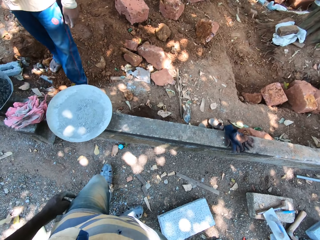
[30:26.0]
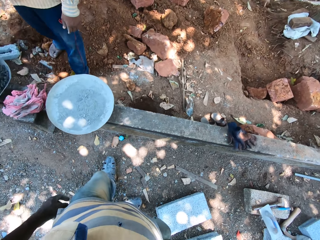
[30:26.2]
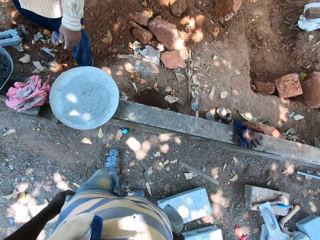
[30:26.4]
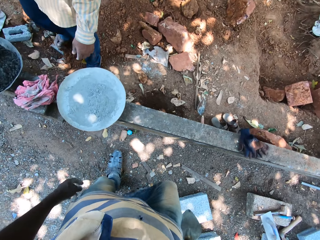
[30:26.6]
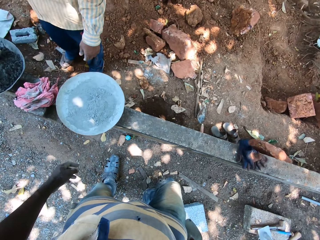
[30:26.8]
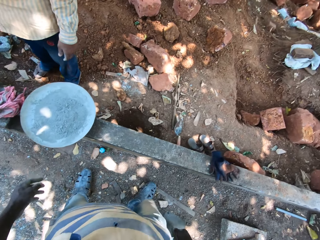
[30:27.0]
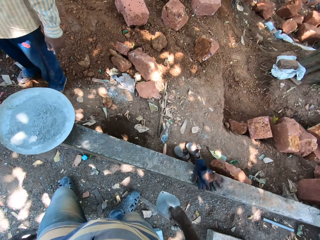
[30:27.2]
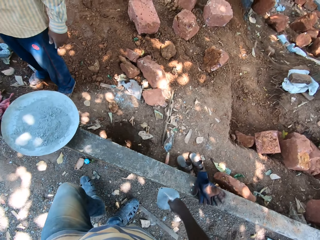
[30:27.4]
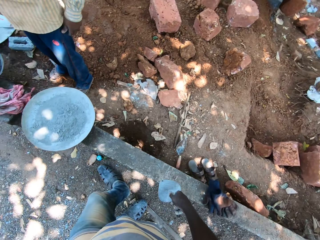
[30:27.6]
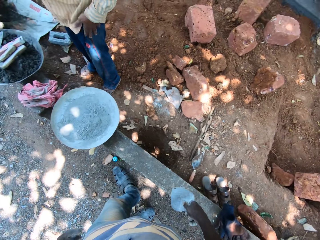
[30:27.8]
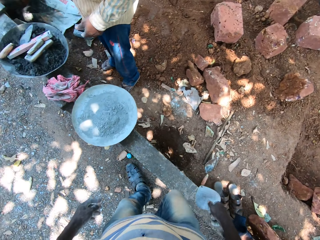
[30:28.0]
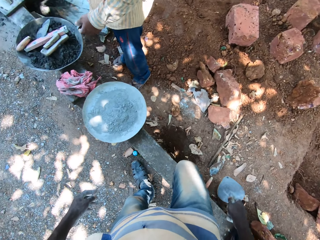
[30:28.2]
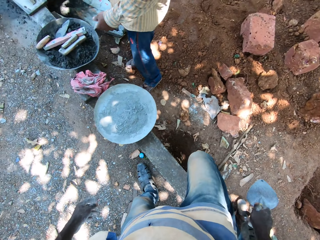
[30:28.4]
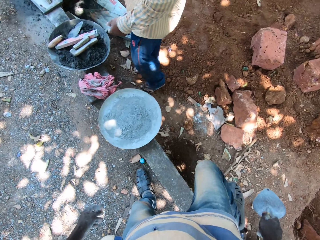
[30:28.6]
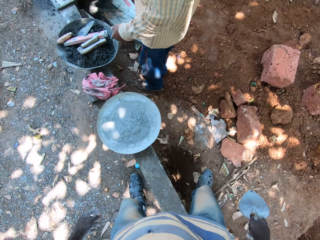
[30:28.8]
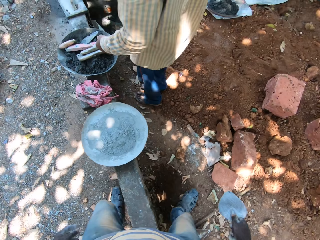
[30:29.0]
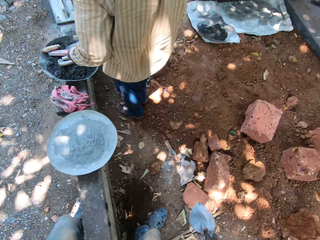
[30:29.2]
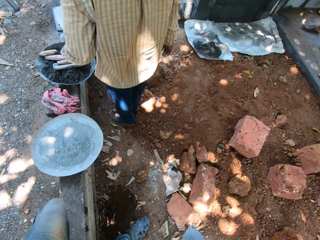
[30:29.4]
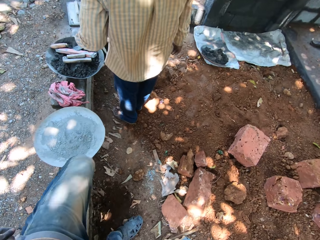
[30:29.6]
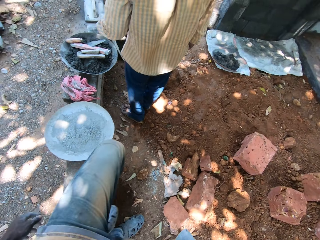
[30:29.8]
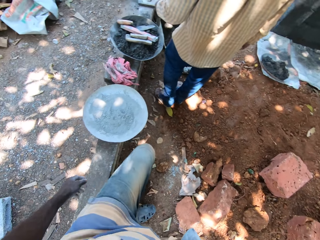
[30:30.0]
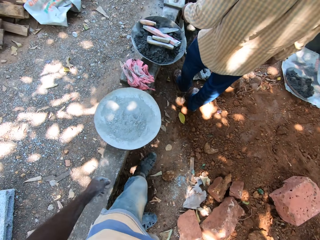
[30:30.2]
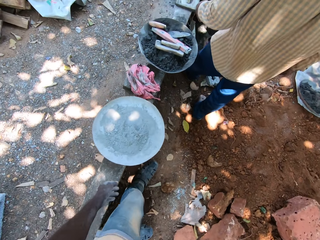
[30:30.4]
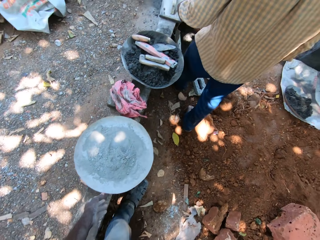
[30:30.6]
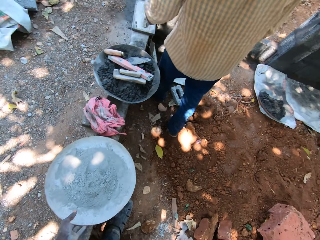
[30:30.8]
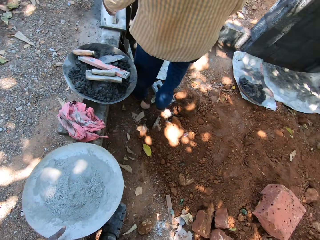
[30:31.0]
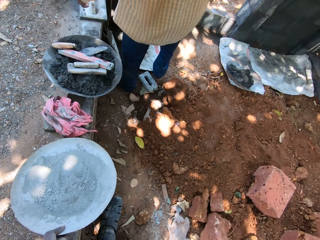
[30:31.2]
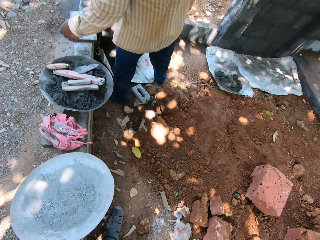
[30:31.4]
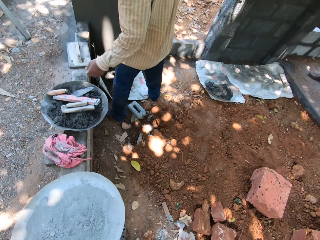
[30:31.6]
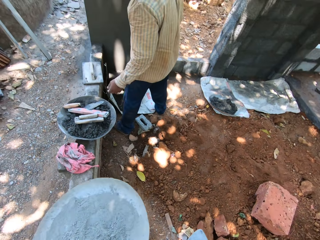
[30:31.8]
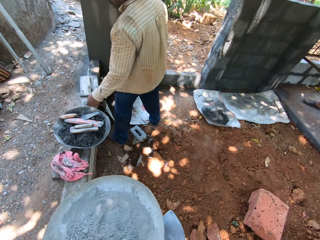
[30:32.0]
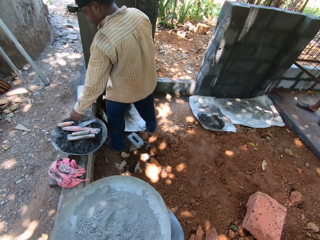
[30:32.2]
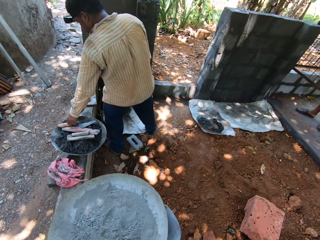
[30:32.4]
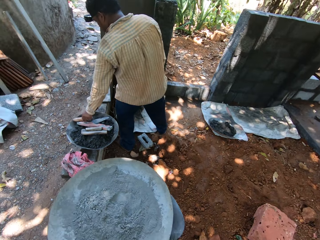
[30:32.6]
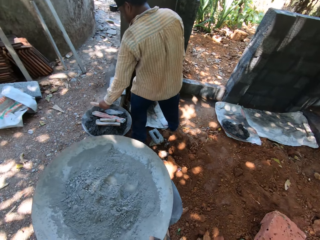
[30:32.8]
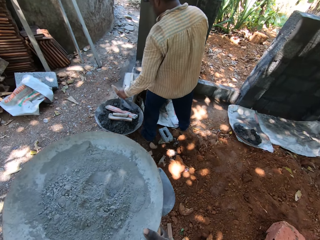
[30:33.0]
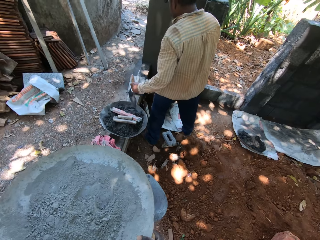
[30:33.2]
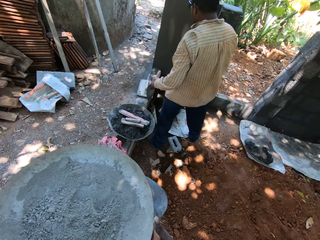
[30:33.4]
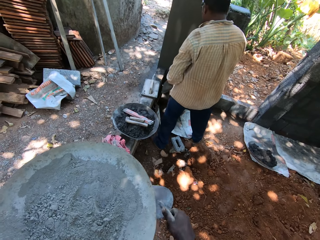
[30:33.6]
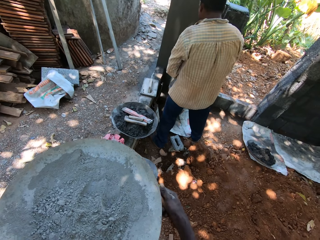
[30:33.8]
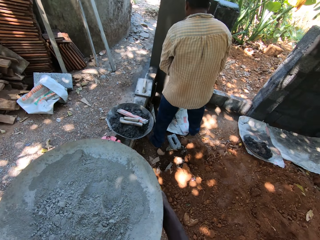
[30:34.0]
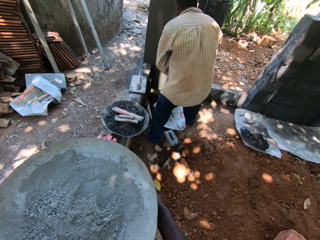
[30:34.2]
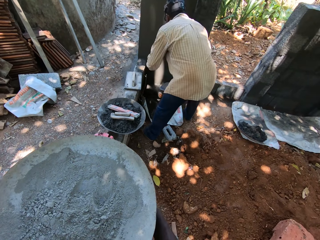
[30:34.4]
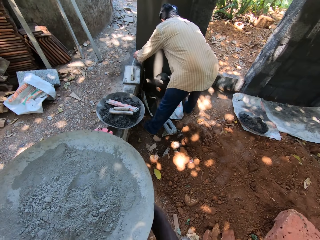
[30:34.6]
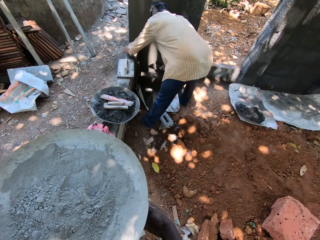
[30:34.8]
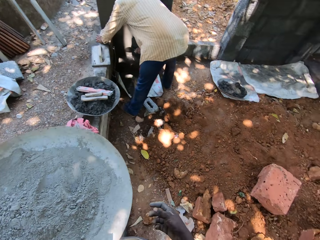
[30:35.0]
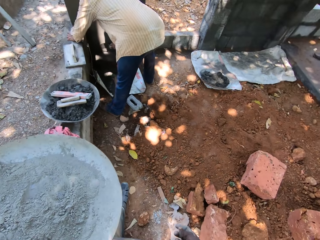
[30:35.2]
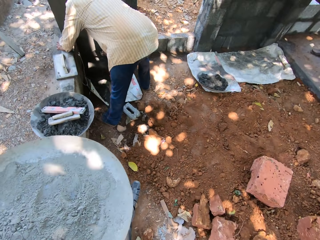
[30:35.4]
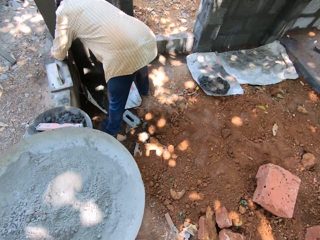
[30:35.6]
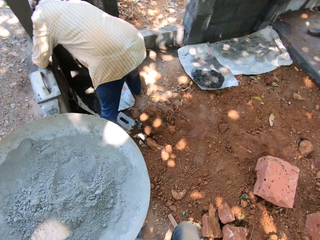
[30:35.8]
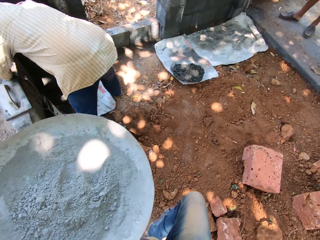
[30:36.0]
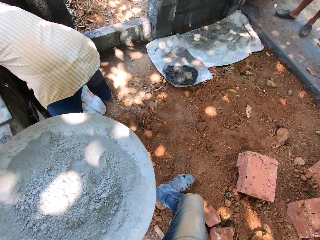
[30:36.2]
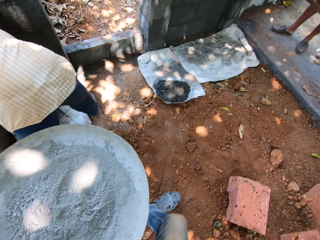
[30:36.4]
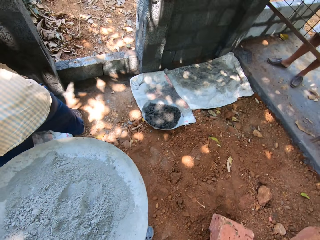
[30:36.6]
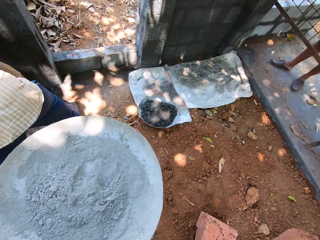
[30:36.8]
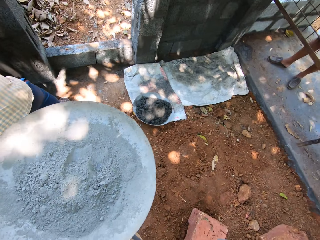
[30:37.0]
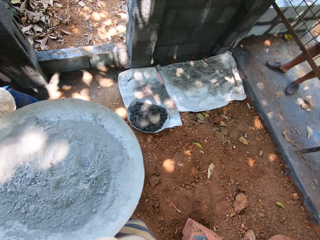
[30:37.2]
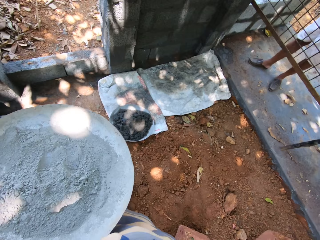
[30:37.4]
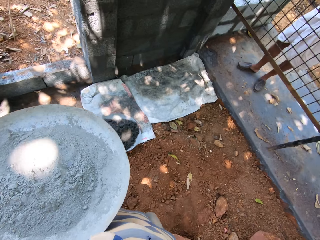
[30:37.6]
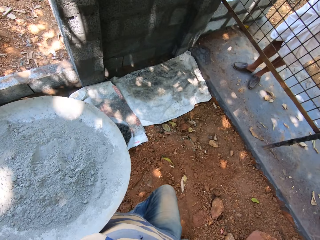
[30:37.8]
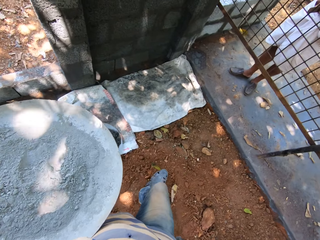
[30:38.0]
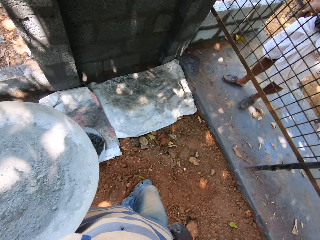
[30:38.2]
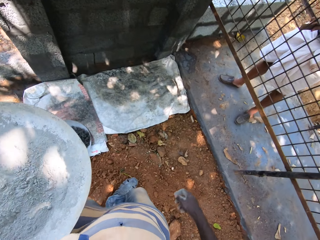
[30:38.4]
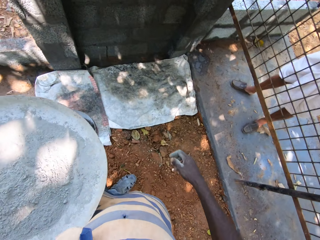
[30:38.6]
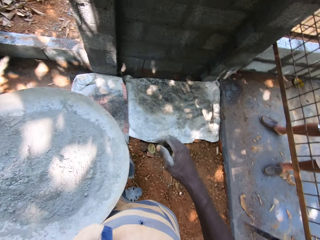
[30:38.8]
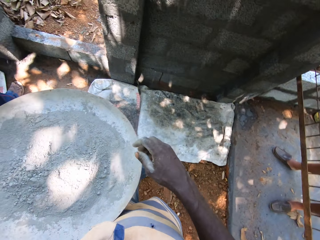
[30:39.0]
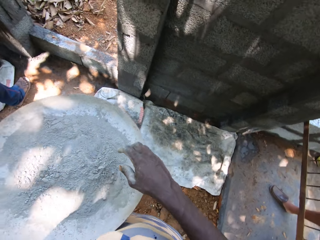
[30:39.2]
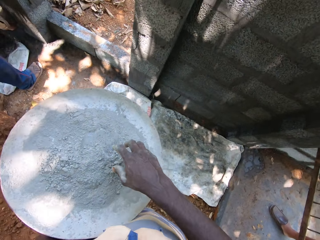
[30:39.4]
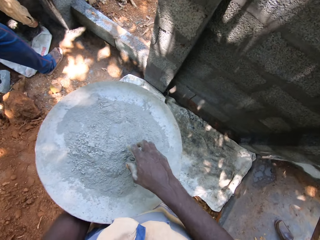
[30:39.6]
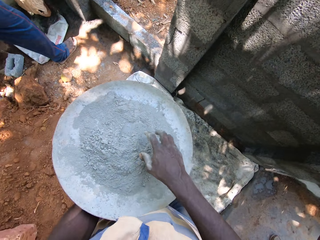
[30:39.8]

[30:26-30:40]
The camera wearer picks up a cement bowl from the short block fence with his left hand. A man picks up the trowel from the cement bowl with his left hand. A man applies cement on the wall. The camera wearer walks around the compound. Another man shapes the gate with the chisel in his right hand.

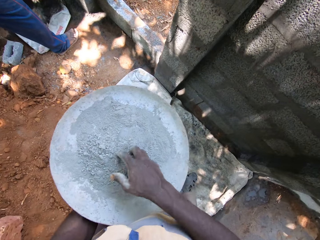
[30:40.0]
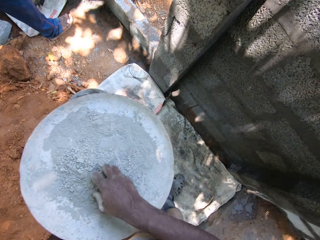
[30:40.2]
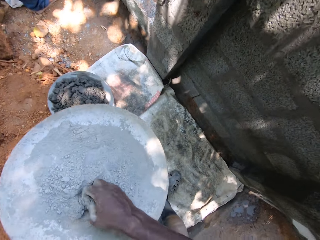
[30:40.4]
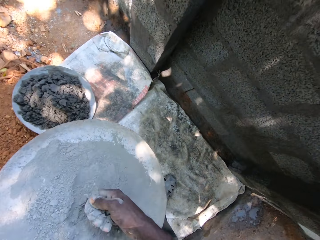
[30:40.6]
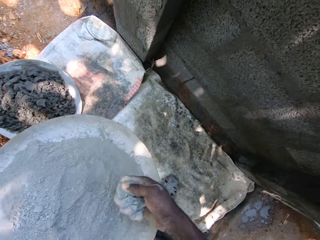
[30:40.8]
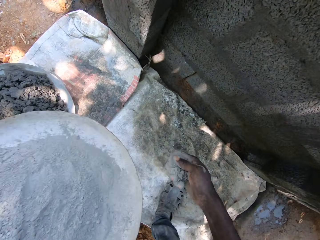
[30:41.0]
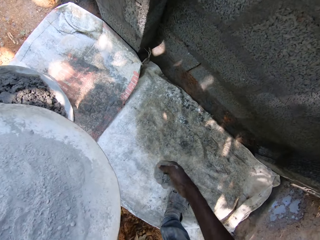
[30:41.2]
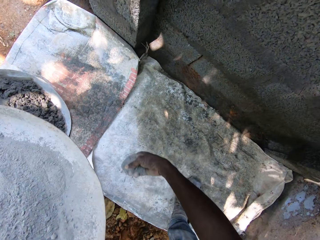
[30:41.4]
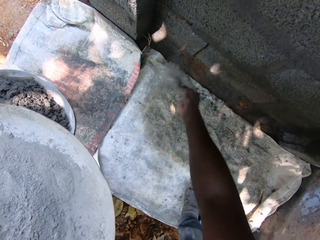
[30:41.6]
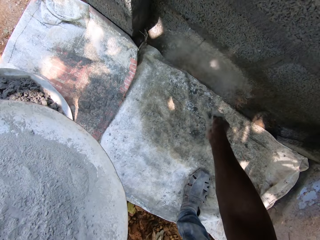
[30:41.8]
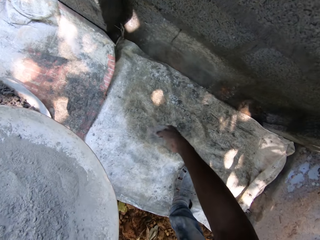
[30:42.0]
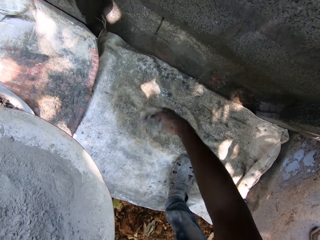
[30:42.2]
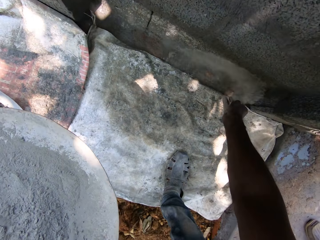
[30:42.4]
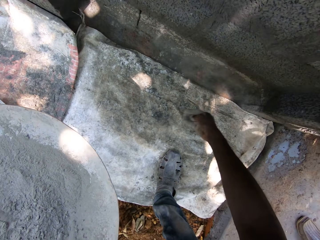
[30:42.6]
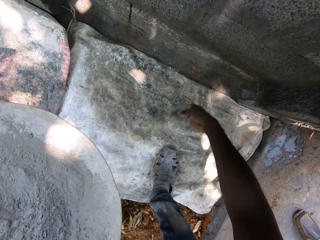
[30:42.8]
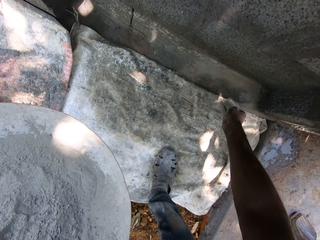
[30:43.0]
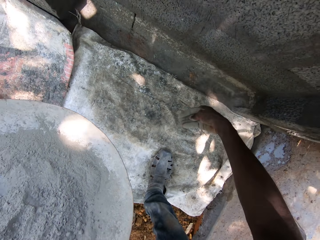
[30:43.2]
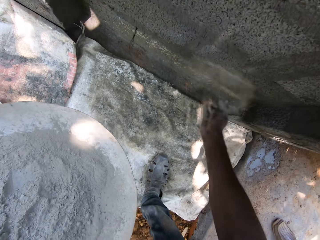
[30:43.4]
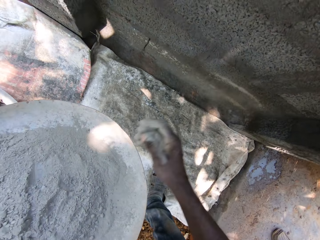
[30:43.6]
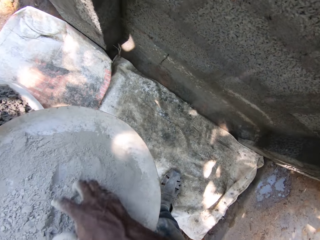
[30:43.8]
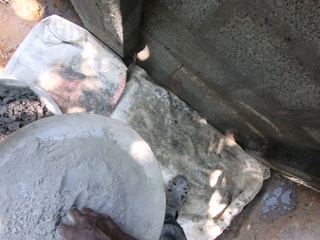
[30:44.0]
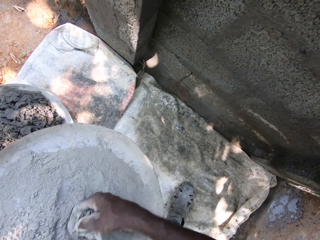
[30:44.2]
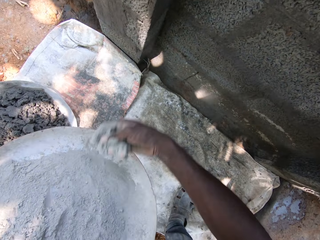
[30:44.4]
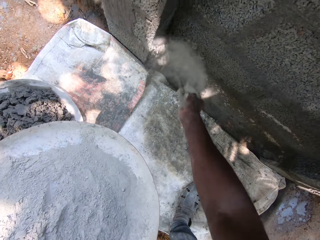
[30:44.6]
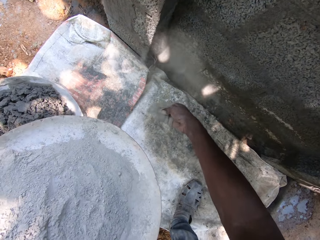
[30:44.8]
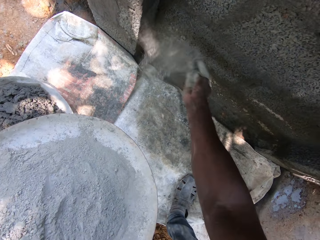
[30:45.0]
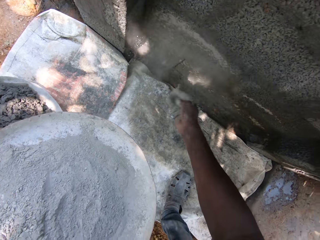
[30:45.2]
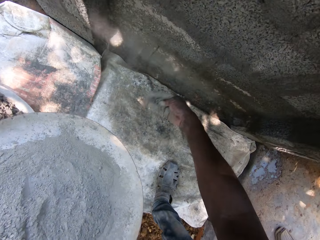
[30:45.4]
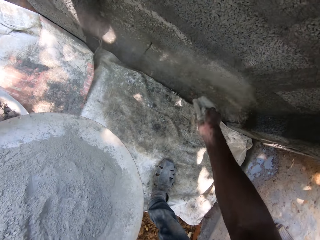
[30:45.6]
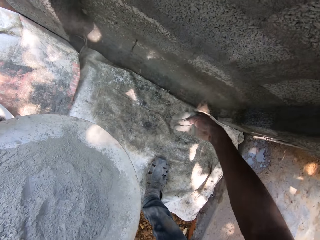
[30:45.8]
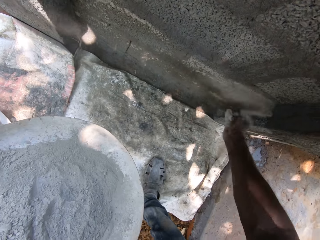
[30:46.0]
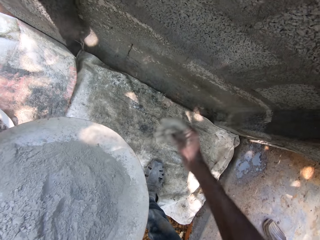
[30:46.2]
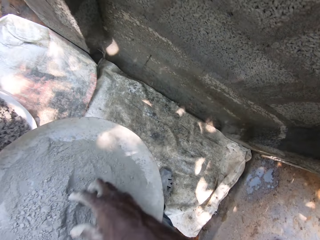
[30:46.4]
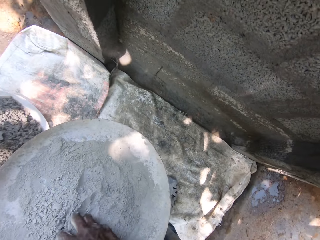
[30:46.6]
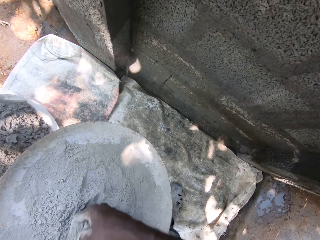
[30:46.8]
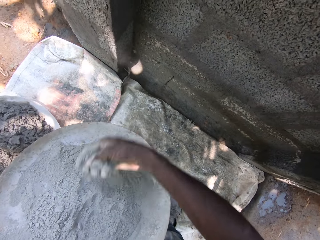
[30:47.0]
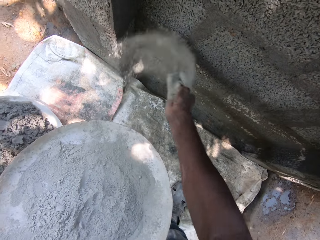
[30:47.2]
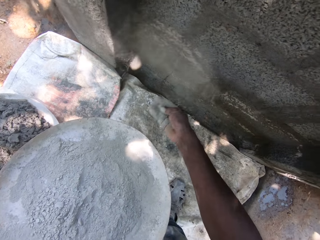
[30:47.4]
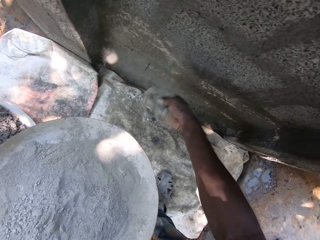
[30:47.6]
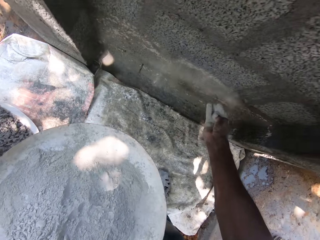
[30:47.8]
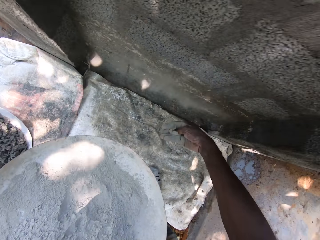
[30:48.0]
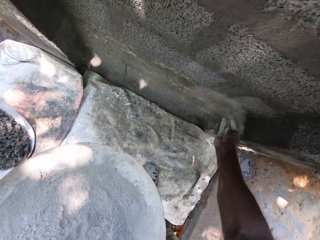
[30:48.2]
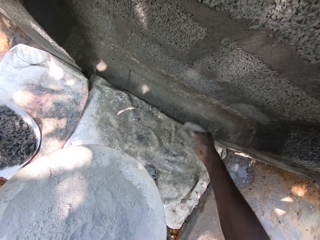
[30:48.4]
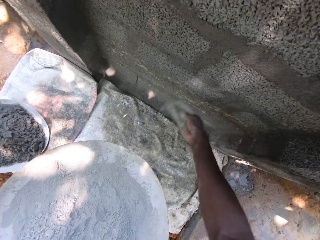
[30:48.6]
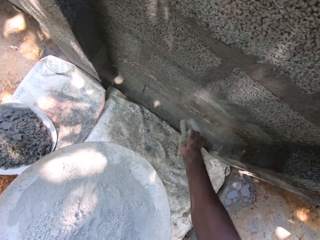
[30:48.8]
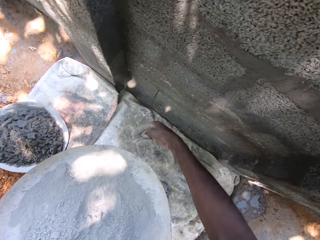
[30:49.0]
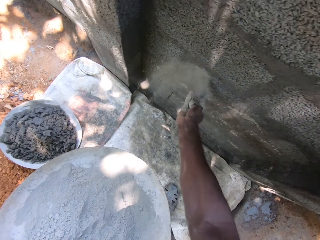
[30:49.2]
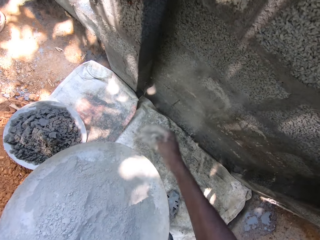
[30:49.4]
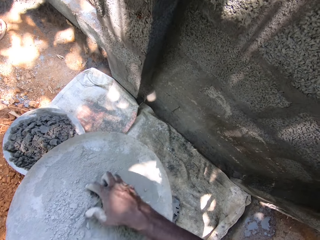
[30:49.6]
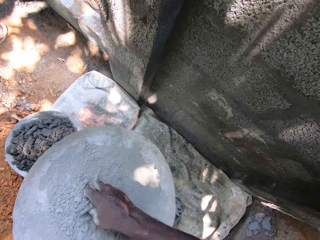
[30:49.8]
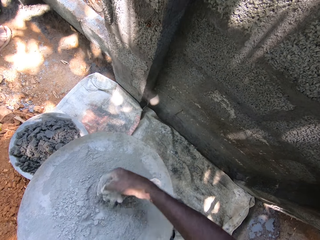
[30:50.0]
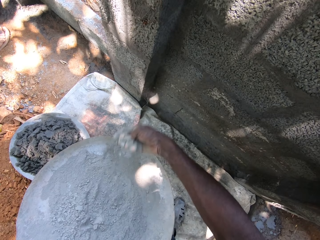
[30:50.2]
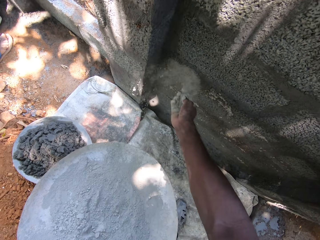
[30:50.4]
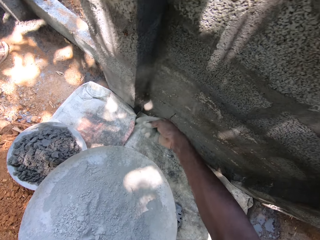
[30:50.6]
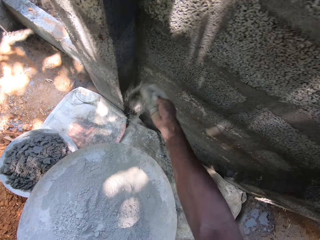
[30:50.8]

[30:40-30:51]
The camera wearer picks up cement from the cement bowl with his right hand. He sprinkles the cement on the wall with his right hand.
